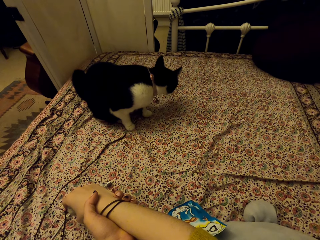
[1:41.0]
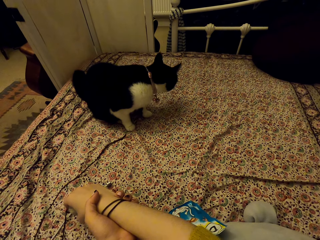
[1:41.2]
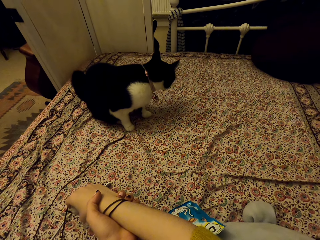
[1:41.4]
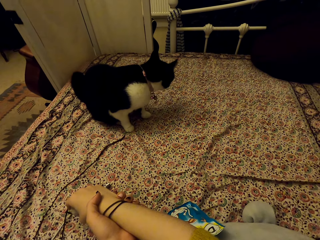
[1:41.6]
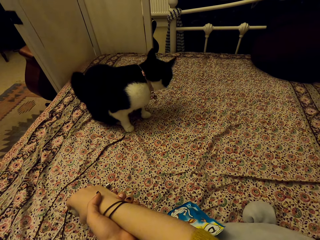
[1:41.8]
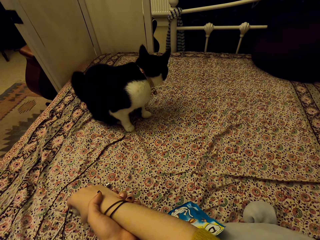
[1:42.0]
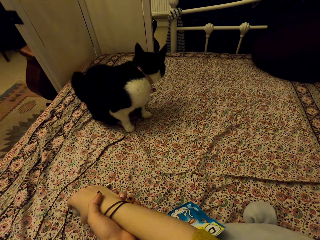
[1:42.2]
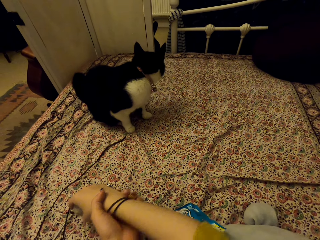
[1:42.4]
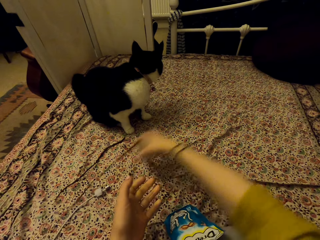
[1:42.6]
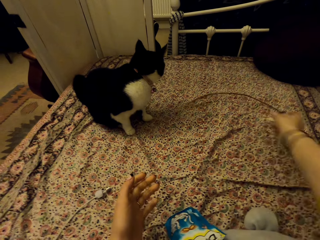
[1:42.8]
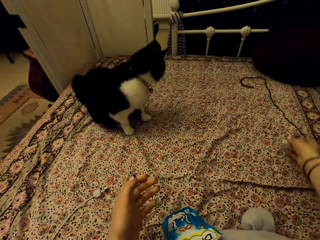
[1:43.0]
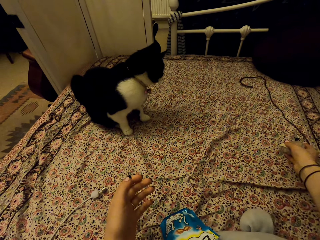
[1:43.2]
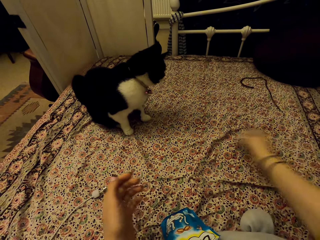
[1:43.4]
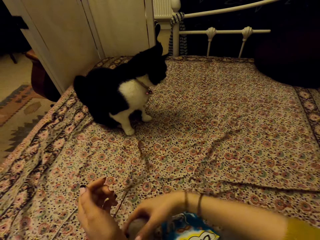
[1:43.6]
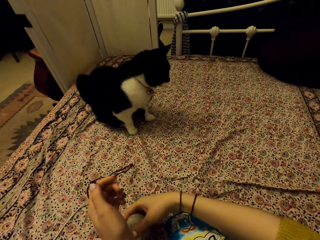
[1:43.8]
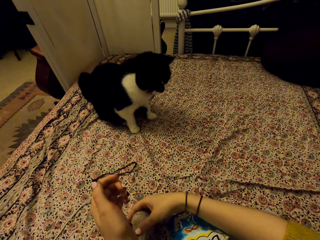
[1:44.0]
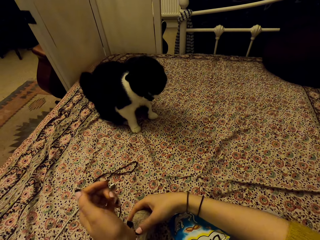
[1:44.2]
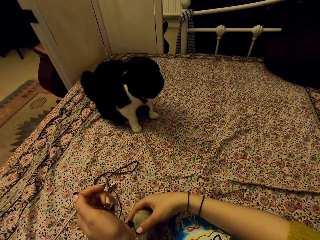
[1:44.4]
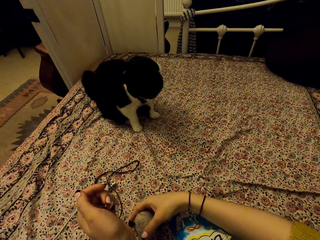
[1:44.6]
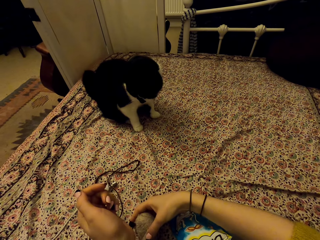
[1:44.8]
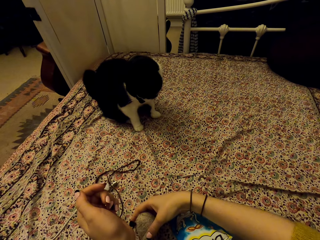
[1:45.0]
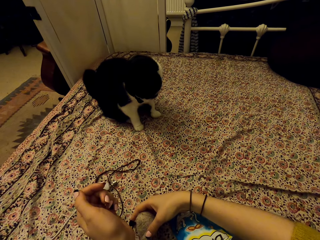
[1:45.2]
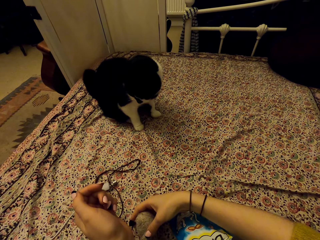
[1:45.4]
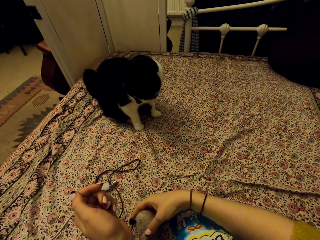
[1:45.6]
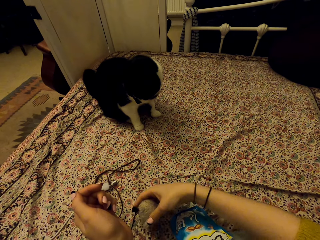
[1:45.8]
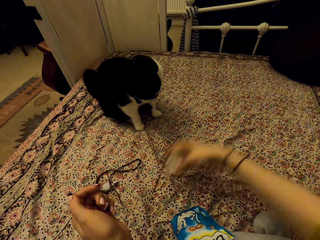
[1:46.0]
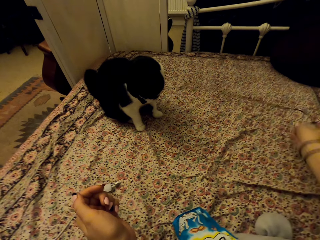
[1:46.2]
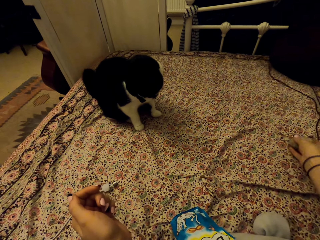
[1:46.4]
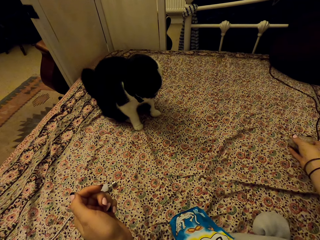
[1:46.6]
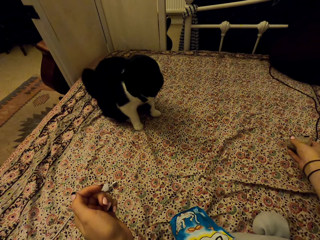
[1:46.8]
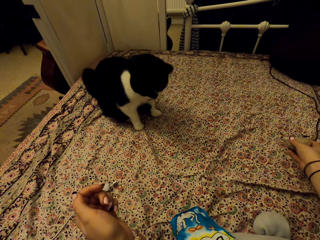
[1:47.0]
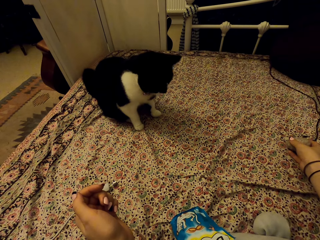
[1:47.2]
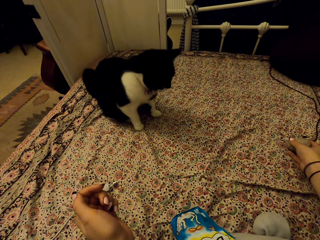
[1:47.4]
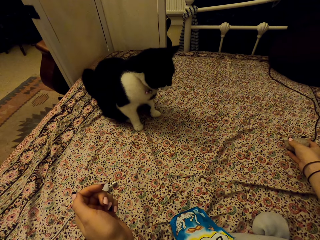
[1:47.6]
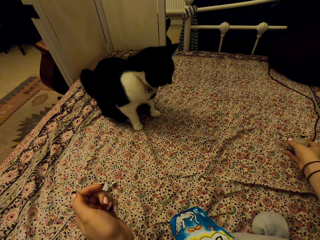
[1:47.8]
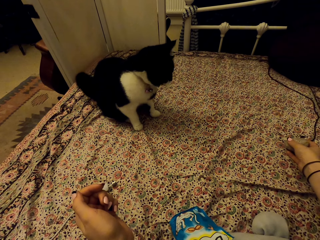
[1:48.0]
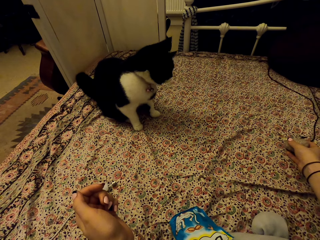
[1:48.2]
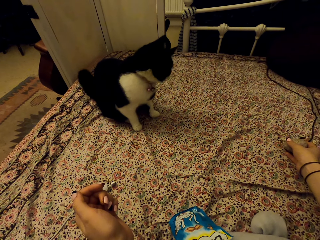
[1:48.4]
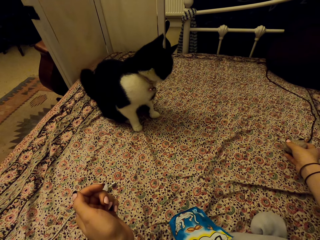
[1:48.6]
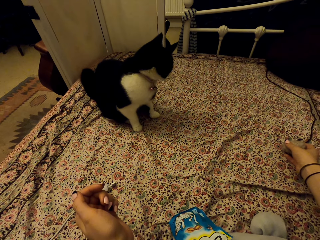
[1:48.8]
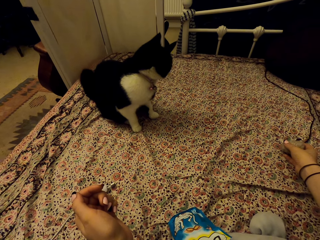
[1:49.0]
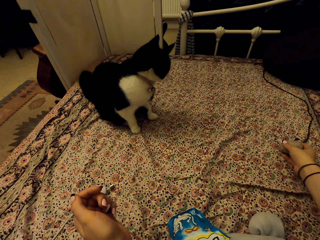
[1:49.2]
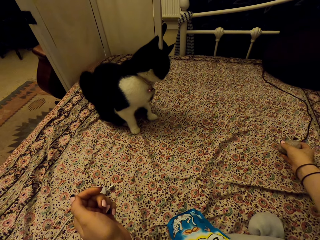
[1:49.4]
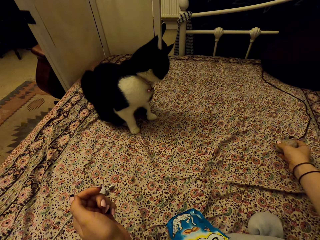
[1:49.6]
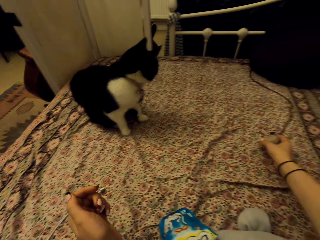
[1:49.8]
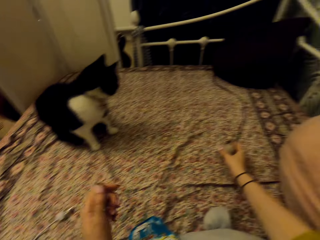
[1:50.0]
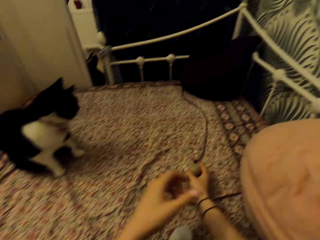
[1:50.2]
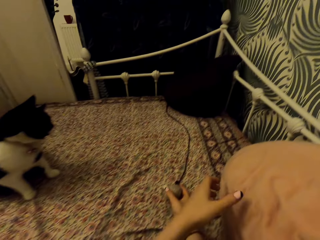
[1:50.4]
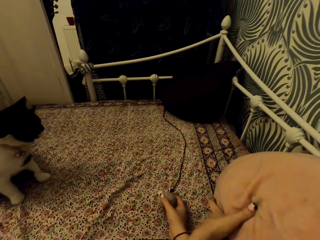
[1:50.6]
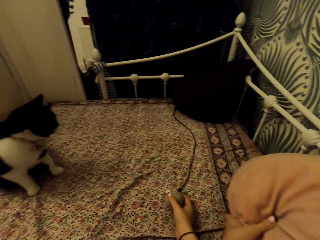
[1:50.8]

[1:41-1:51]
The camera wearer swings the cat toy.

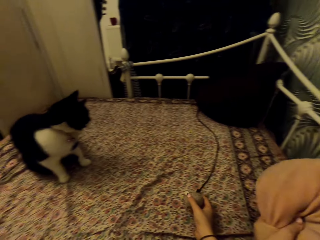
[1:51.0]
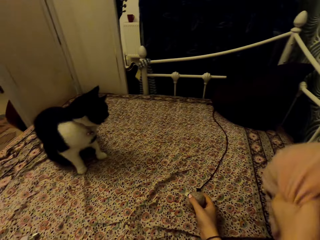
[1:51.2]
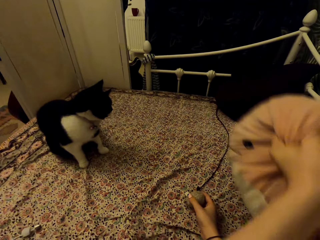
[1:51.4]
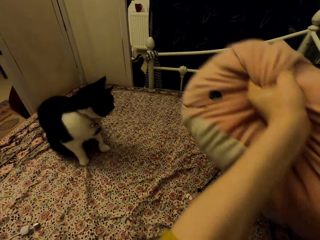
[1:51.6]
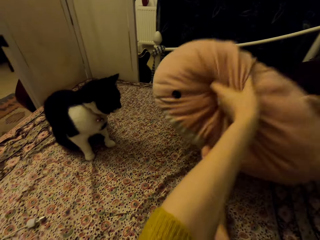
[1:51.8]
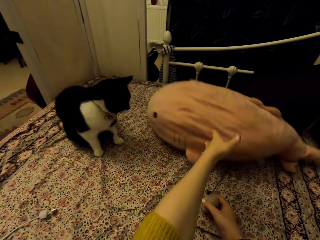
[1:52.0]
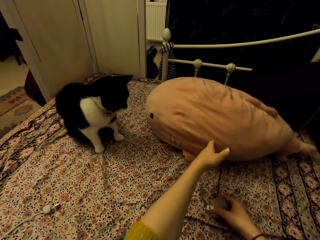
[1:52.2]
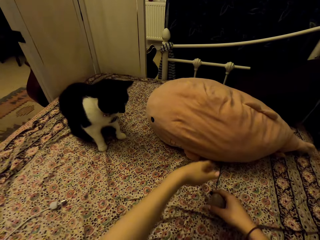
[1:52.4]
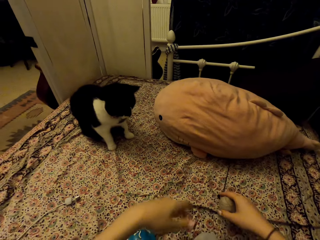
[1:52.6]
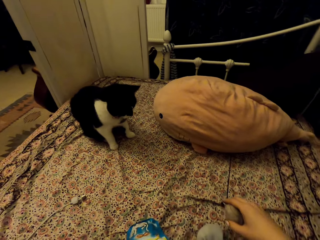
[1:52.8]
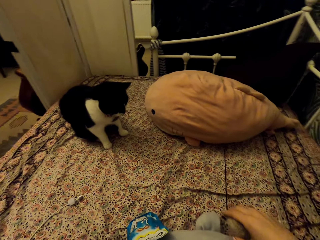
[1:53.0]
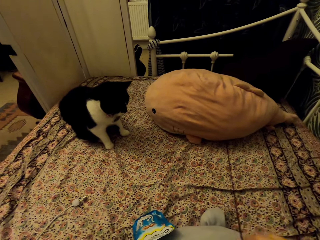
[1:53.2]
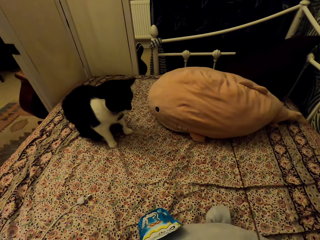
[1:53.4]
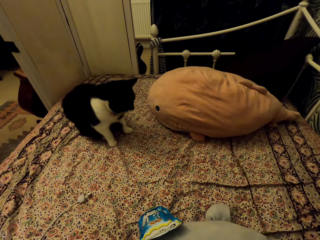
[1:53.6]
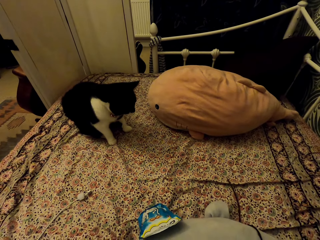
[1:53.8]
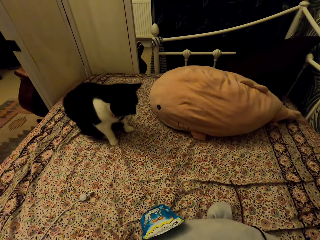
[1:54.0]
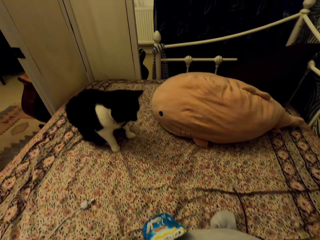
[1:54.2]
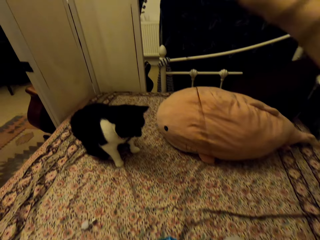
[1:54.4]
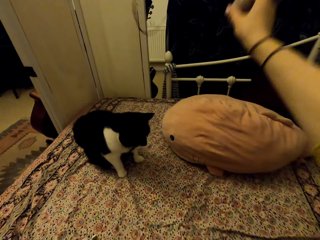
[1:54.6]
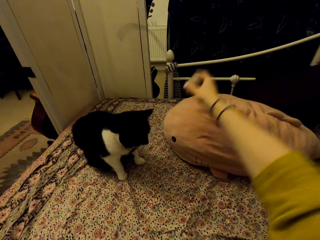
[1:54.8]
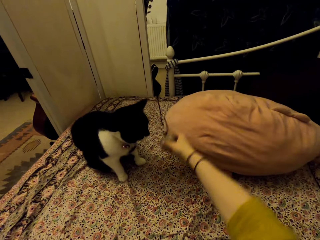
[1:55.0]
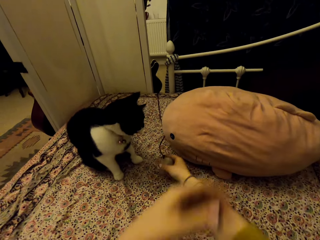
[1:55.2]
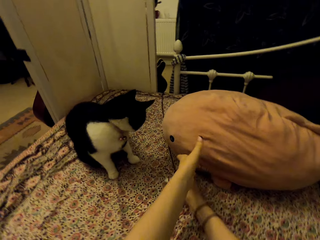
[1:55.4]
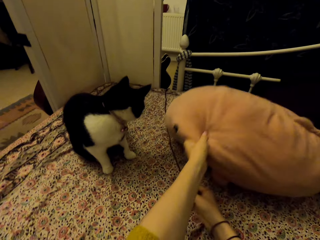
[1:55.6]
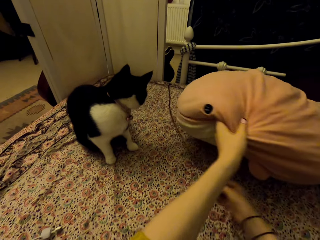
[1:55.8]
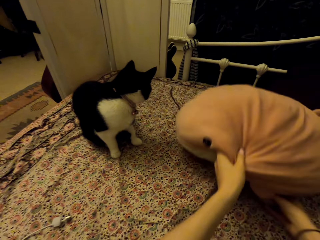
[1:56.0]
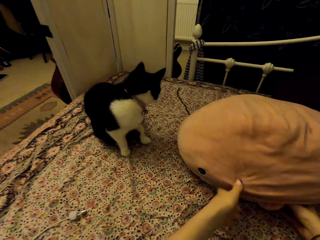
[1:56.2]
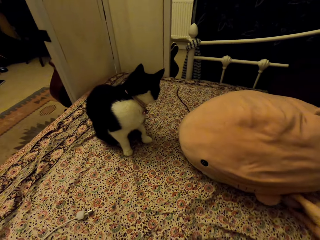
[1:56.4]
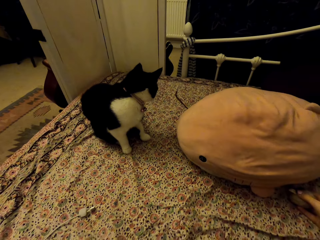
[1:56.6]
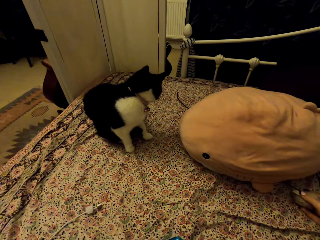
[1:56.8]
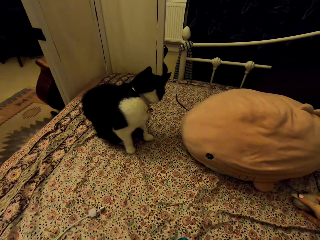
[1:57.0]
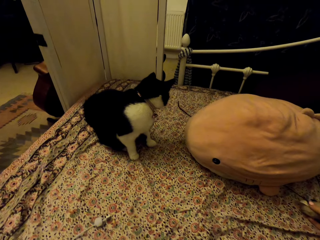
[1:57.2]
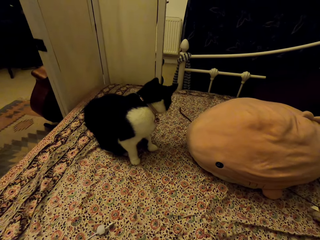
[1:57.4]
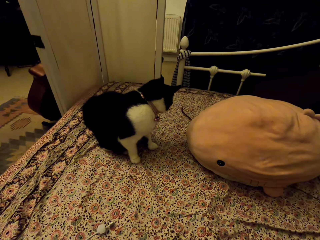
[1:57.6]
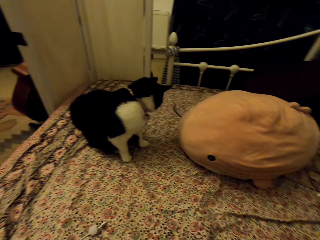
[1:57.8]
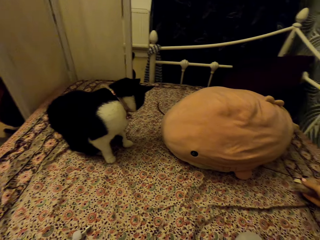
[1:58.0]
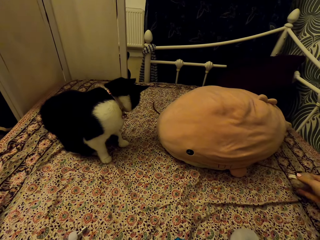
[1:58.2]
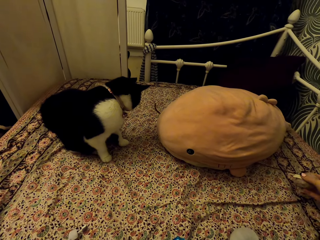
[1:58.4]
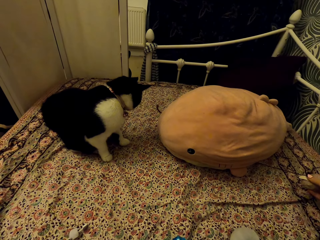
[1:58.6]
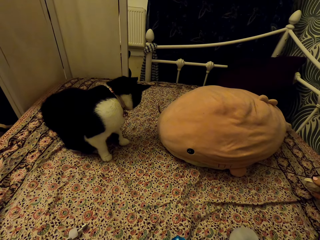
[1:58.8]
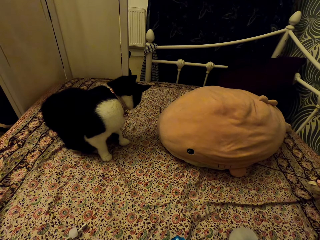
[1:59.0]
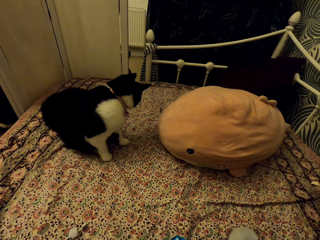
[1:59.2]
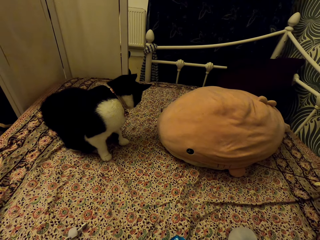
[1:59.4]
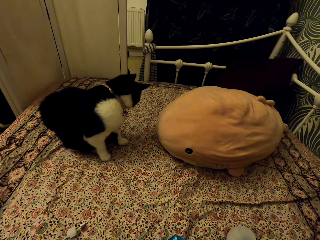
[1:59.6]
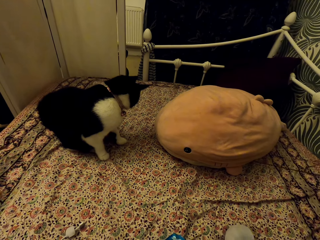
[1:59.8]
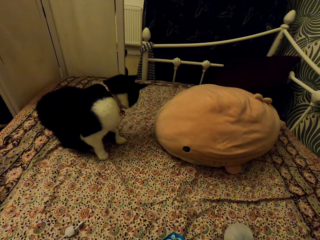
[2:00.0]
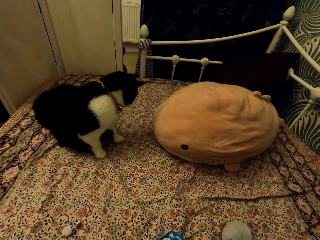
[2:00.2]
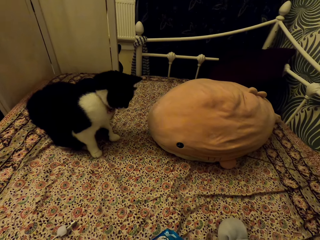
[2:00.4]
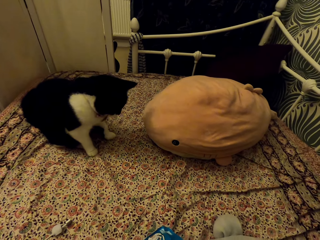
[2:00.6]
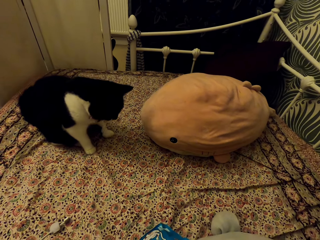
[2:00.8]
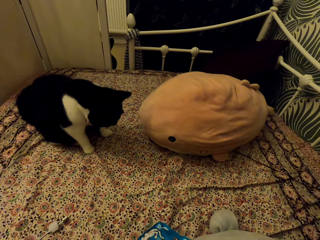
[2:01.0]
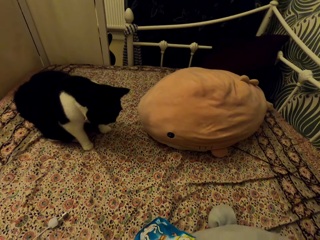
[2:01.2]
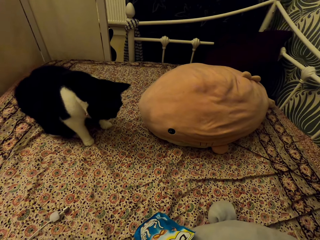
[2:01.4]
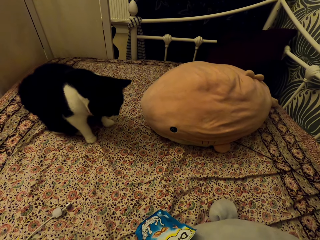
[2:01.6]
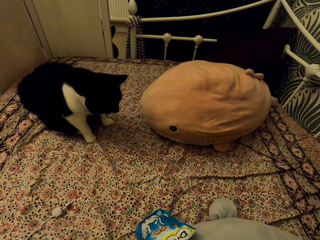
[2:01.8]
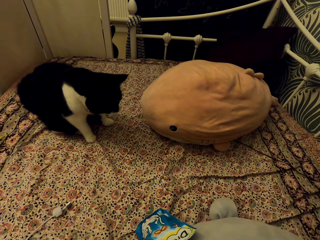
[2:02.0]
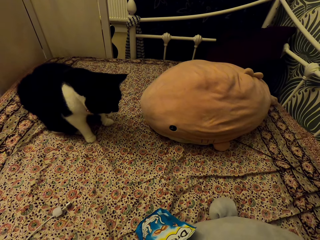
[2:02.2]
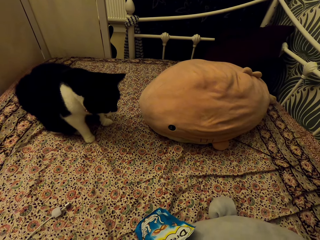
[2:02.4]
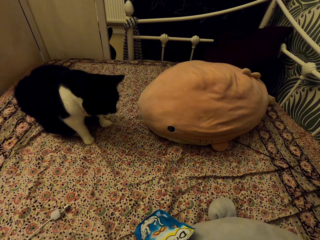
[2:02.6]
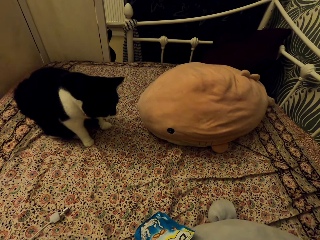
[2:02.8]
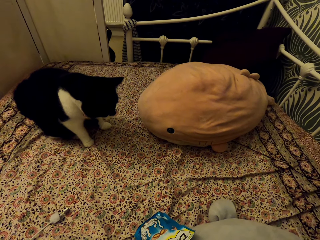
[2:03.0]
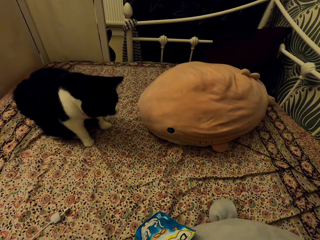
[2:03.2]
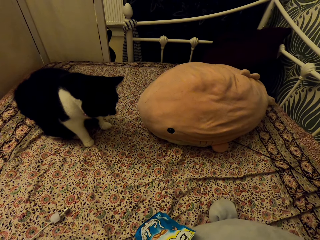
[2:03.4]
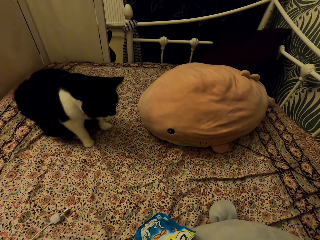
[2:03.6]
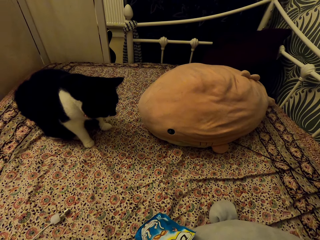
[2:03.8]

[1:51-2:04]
The camera wearer picks up a fish stuffed teddy bear. They hold a pillow. They throw the fish stuffed teddy bear on the carpet. They drop the pillow on the bed. They pull the cat toy under the fish stuffed teddy bear. They play with the cat. They move the pillow. They place the cat toy under the fish stuffed teddy bear. They pull the cat toy under the fish stuffed teddy bear.
